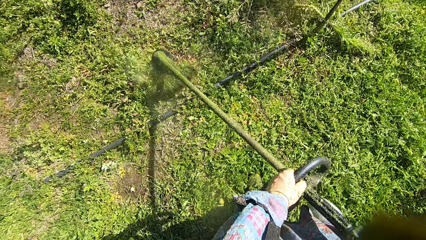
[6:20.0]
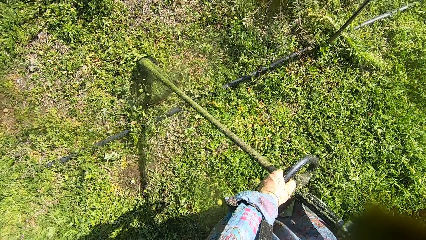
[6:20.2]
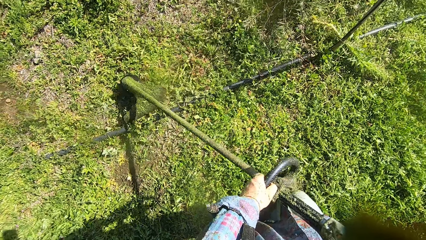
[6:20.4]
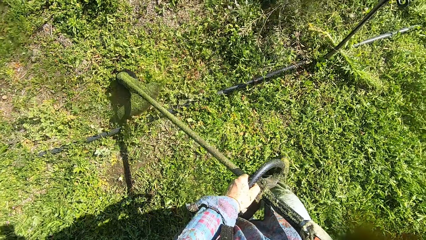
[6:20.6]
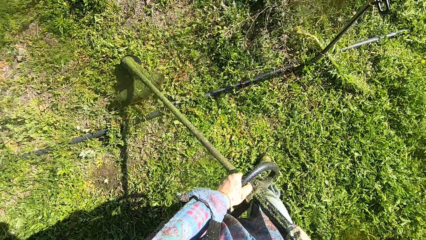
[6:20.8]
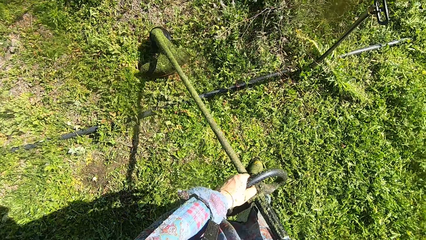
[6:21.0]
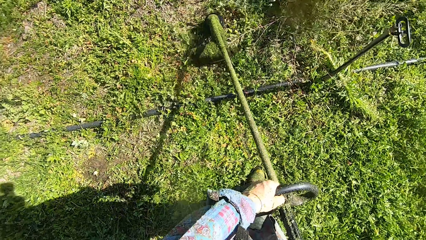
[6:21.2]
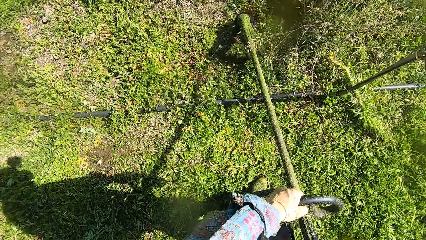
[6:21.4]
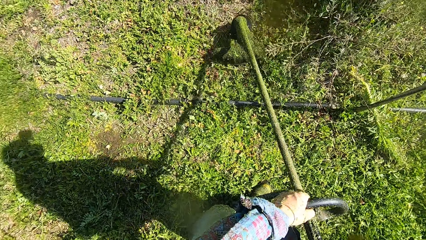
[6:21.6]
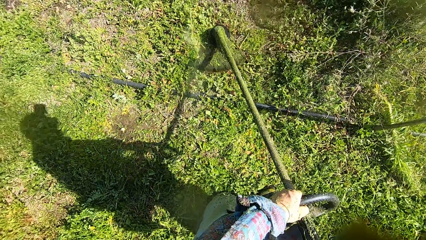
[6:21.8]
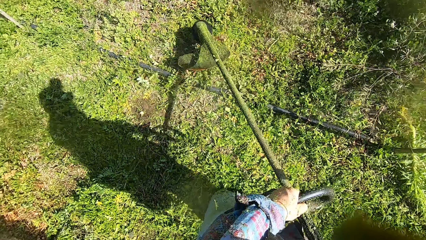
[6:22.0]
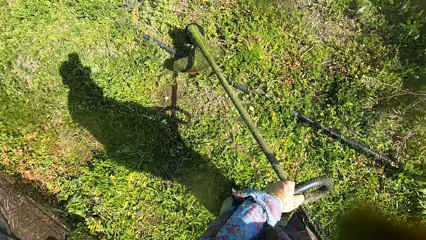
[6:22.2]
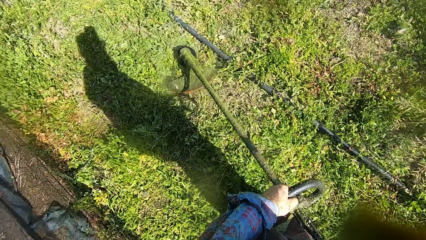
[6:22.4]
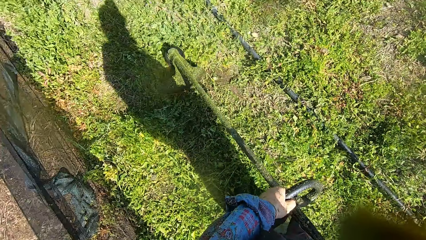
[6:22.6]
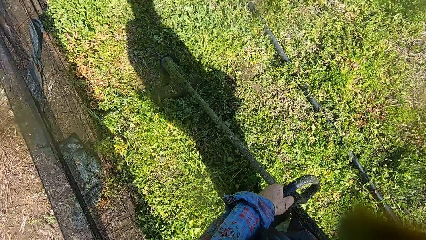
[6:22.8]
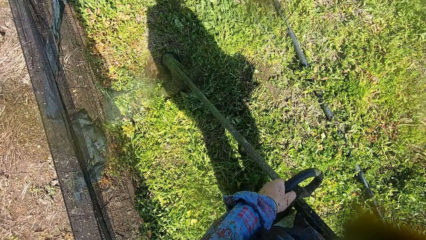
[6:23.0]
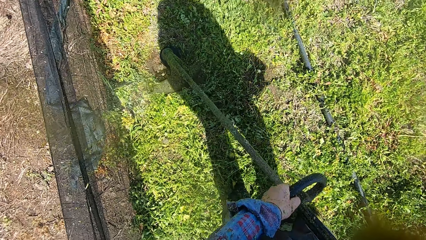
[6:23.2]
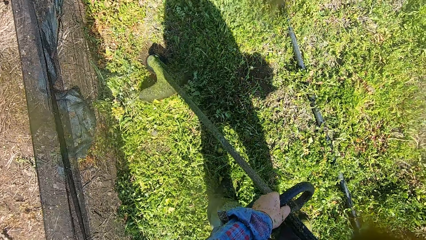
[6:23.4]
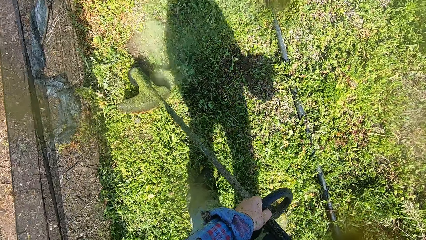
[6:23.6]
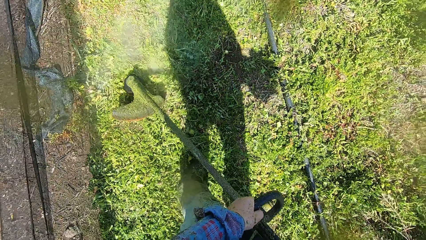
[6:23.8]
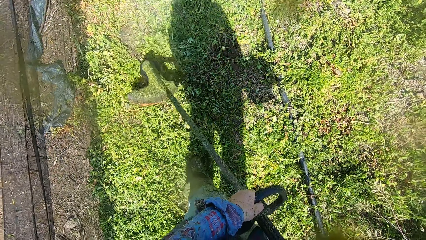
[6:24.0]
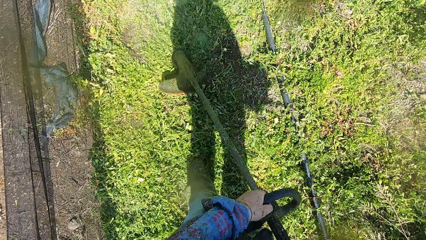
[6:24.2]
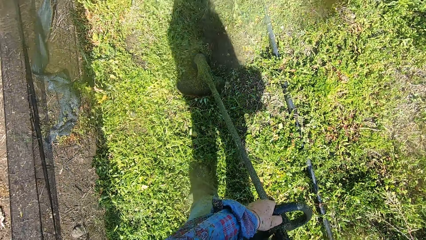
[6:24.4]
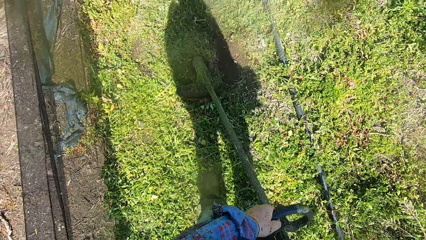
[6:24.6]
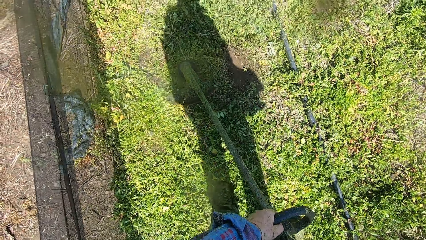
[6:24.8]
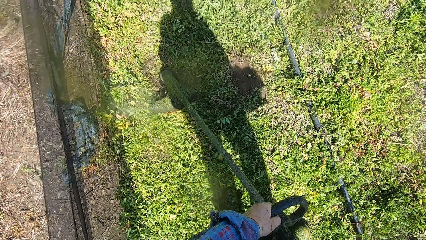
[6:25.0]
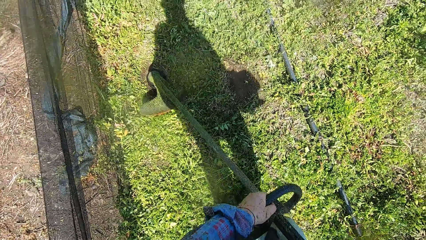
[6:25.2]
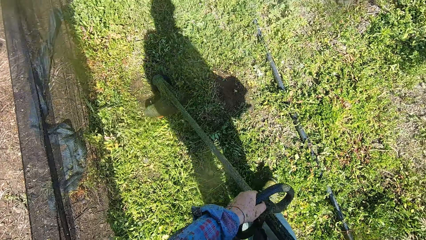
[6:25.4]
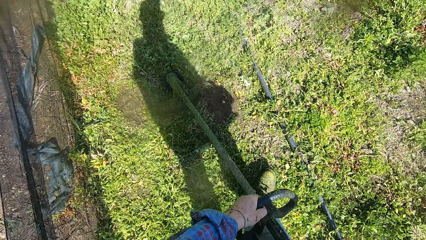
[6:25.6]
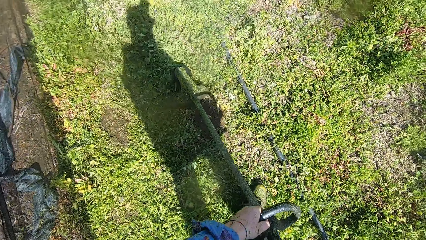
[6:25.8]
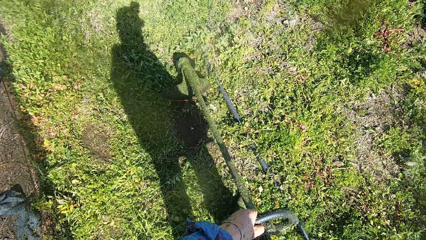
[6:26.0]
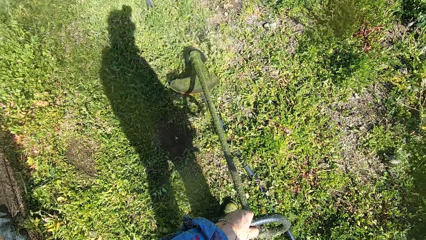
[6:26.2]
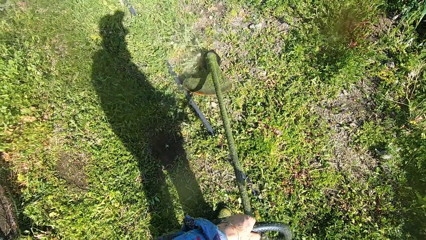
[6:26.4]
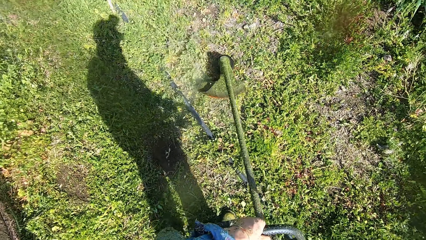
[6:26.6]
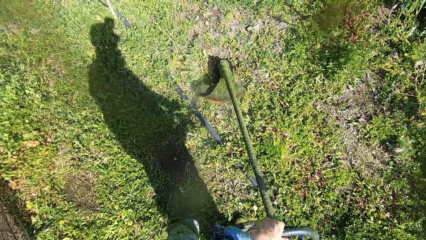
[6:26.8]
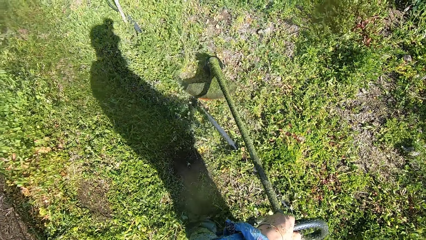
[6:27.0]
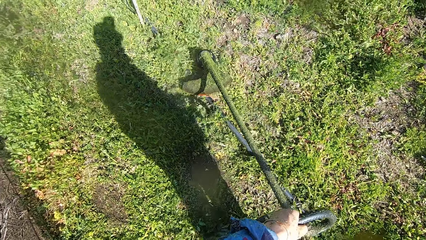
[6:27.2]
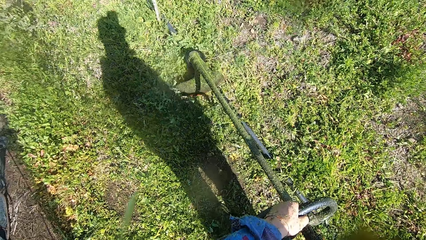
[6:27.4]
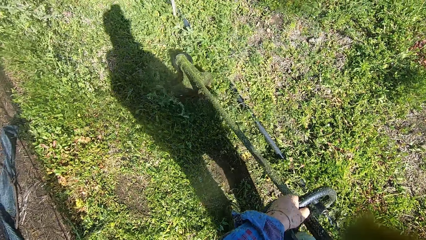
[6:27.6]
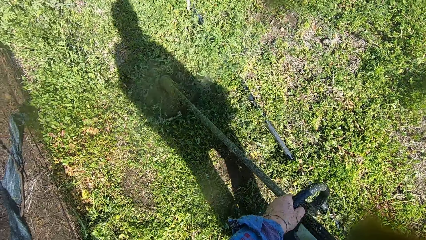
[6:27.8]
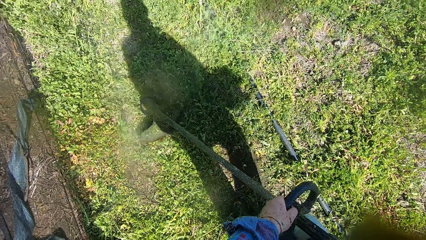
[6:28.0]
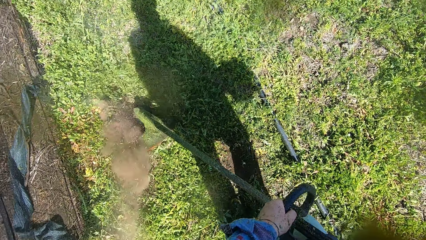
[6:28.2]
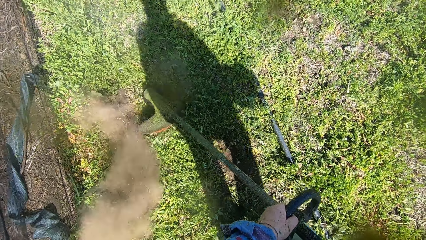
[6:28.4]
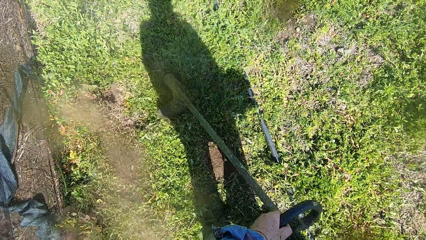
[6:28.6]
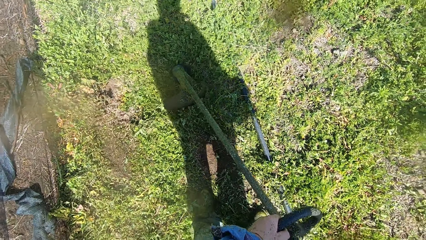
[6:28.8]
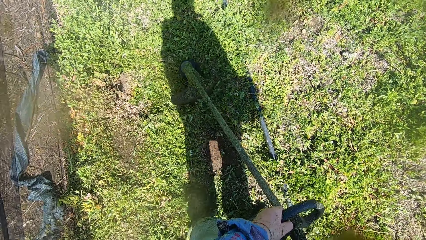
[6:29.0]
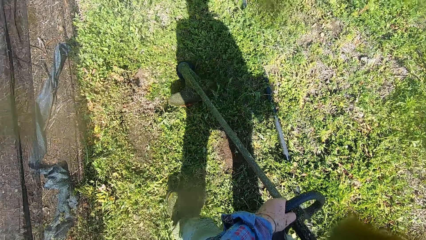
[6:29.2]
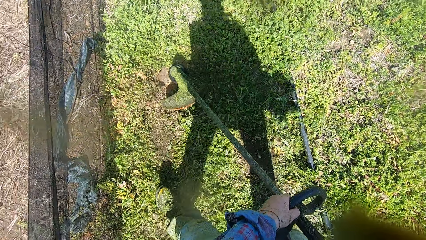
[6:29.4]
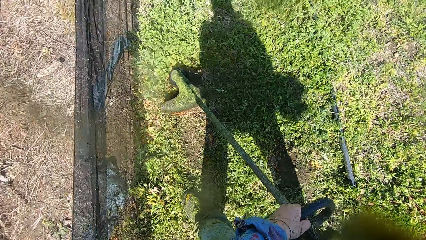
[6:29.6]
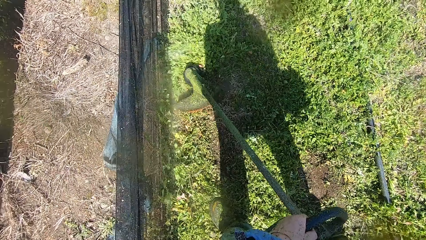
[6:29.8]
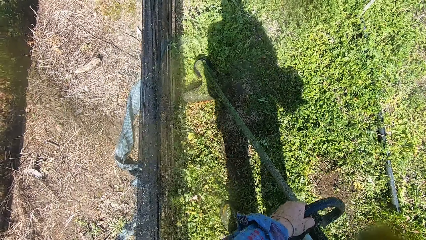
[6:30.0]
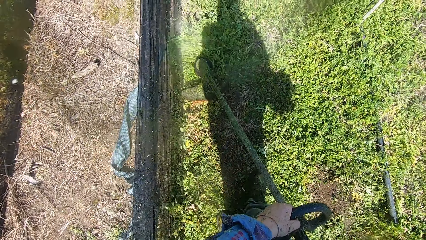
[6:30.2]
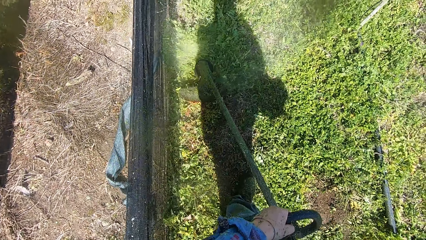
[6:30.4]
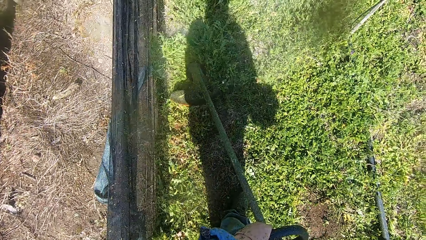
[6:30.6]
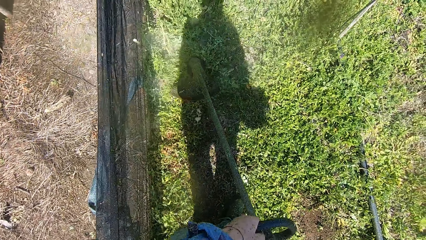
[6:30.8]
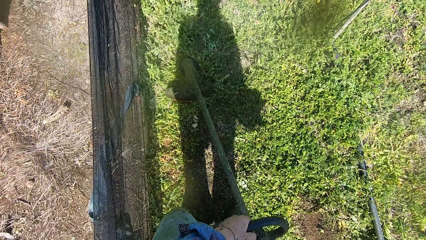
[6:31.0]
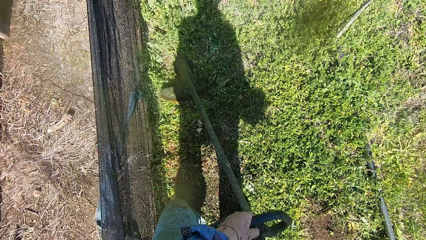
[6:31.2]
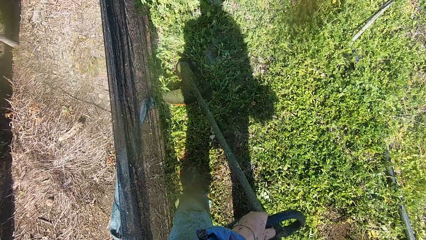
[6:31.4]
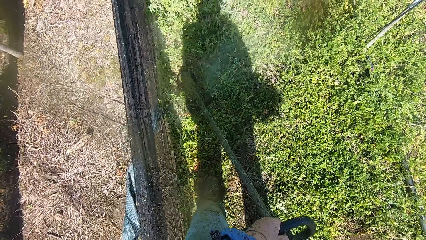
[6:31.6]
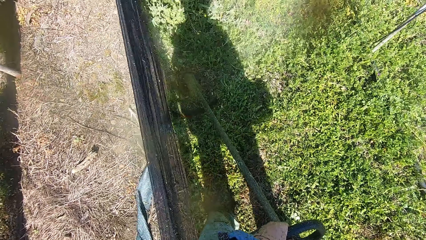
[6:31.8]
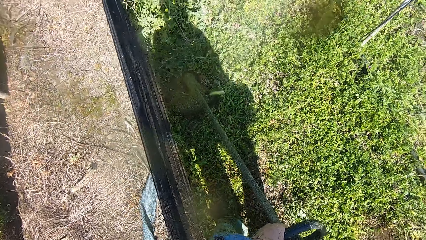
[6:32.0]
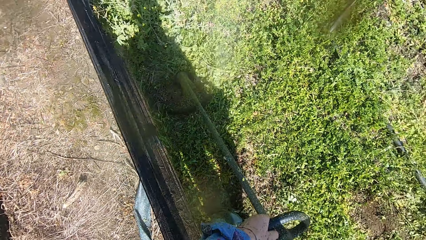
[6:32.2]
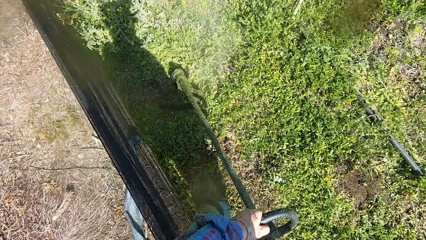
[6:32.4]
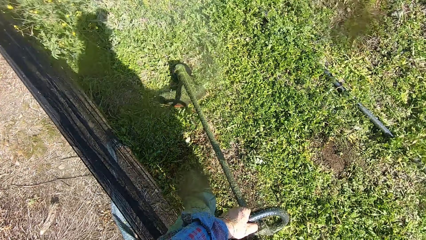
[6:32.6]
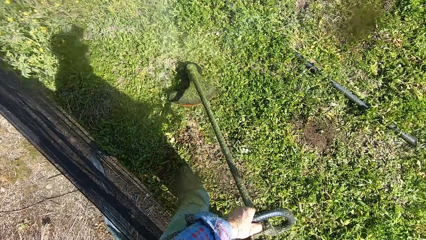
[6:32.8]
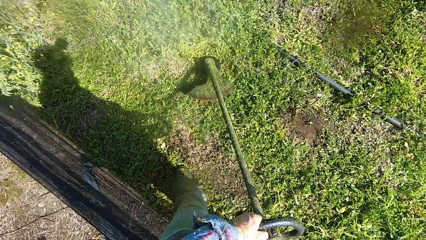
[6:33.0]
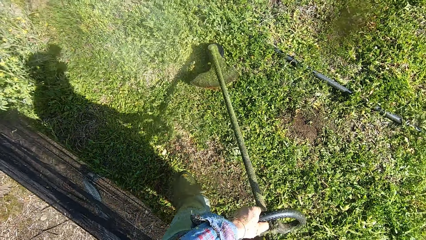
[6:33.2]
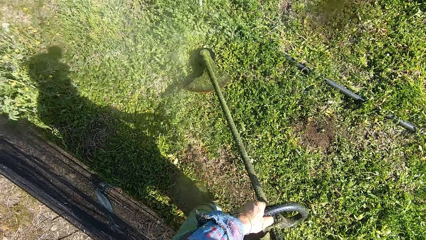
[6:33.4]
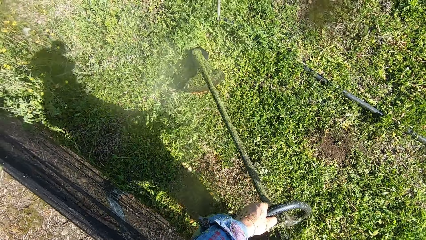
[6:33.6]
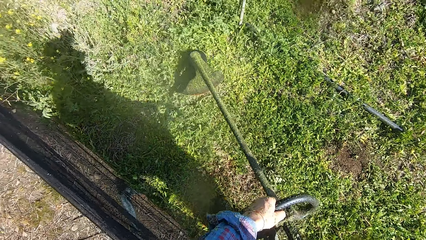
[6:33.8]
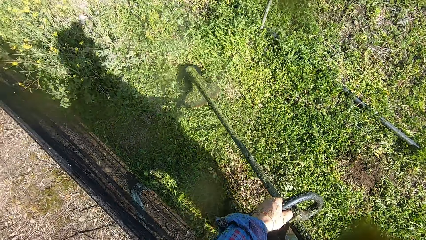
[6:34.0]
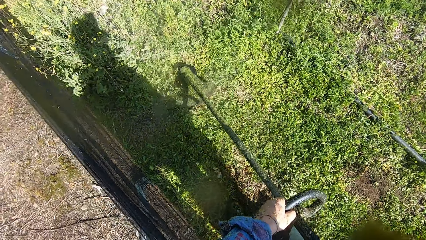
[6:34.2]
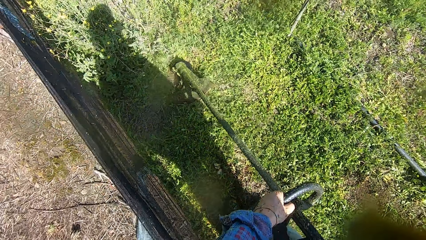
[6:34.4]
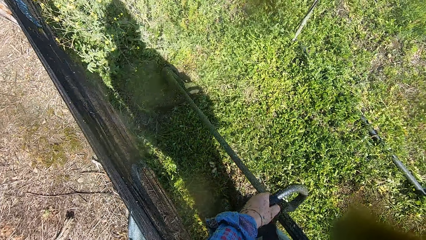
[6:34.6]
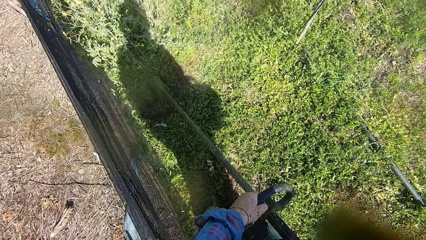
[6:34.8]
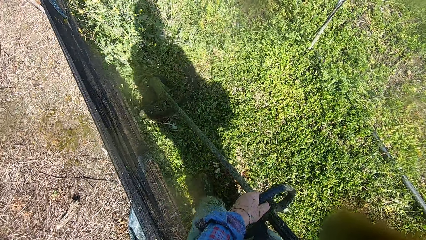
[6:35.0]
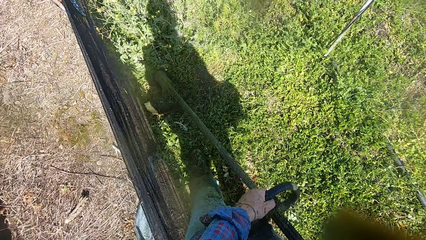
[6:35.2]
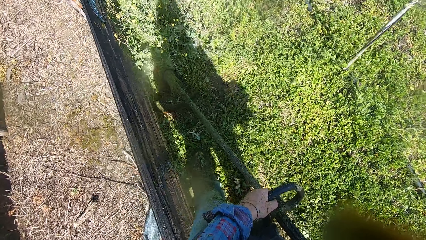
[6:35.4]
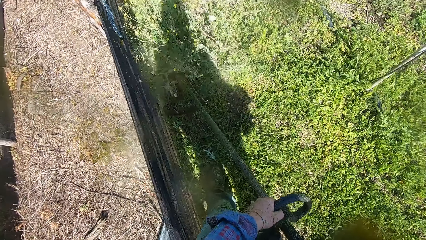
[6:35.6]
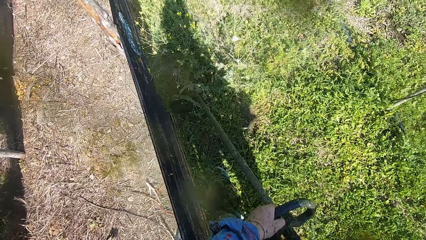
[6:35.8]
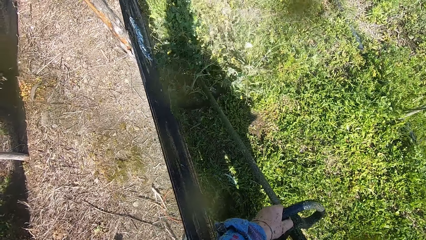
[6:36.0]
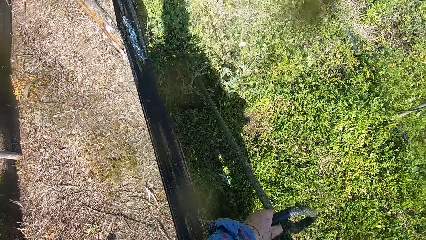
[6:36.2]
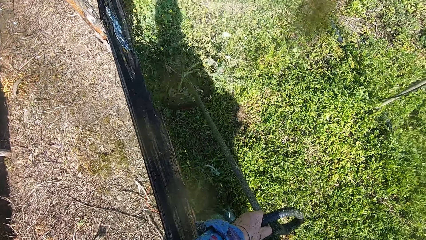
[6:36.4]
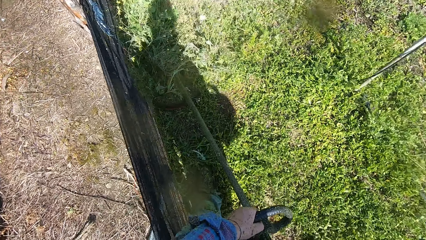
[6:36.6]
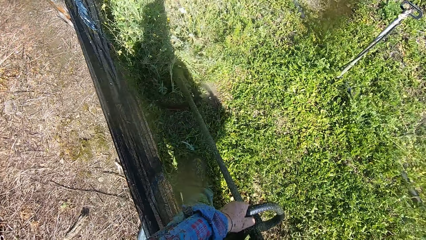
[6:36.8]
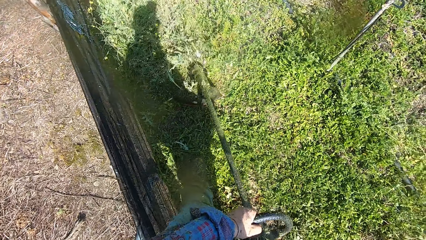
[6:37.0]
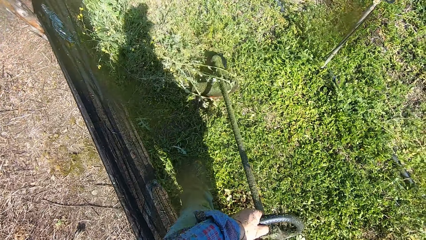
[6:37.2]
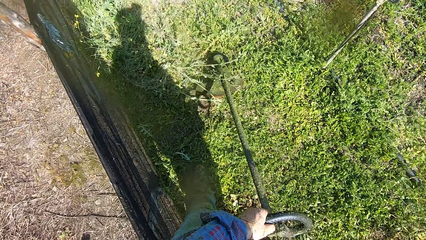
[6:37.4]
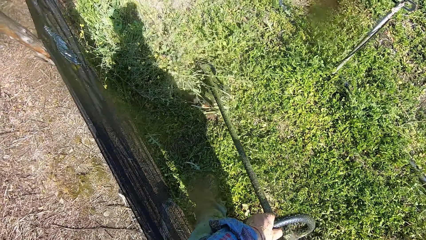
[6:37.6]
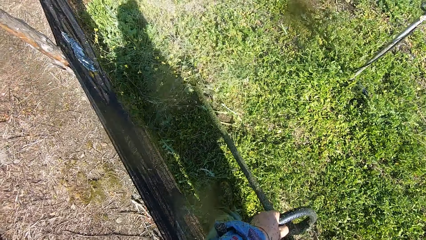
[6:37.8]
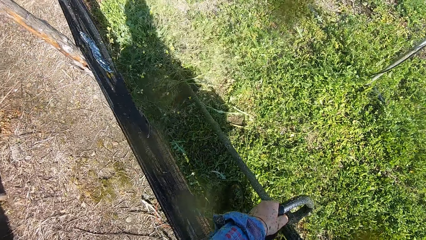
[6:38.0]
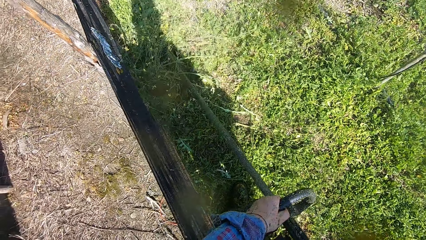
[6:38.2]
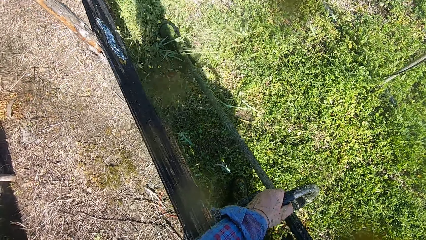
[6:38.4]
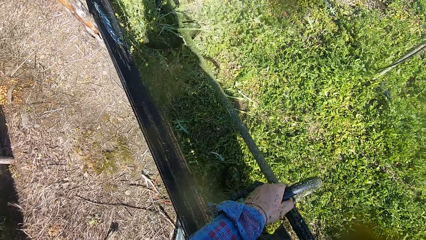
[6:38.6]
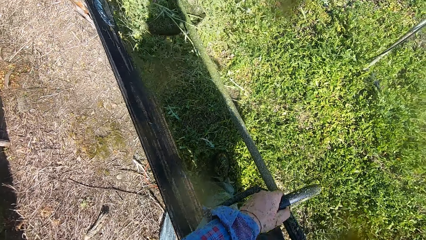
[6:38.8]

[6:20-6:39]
The camera wearer cuts grass with a brush cutter. They walk on the grass. They cut grass with the brush cutter. They walk toward the fence. They cut grass with the brush cutter. They walk along the fence. They cut grass with the brush cutter. They walk along the fence. They cut grass with the brush cutter.
